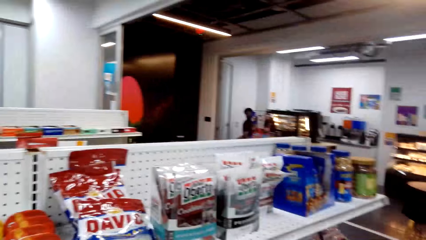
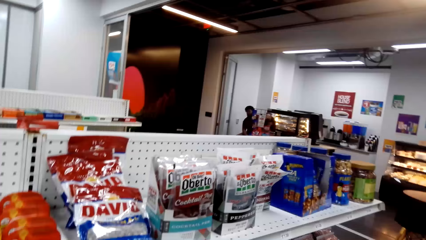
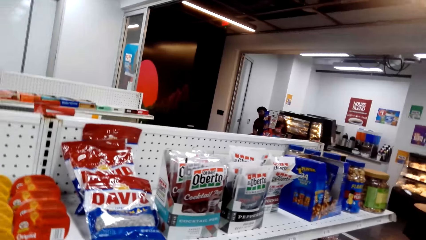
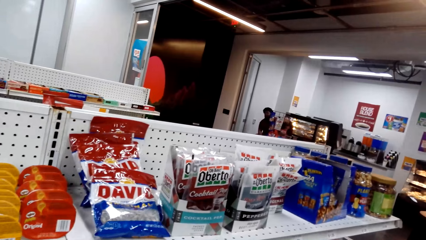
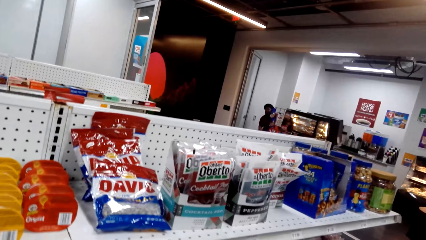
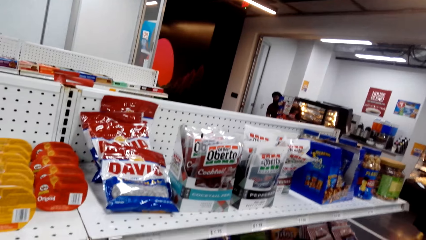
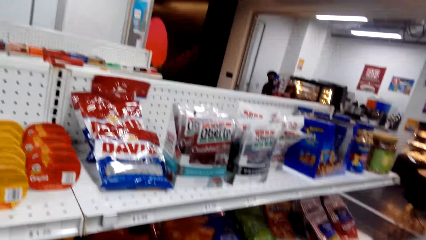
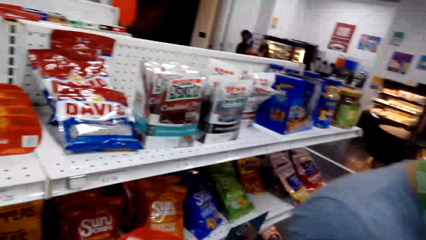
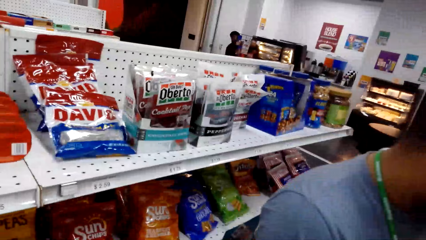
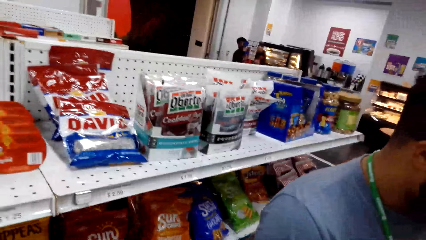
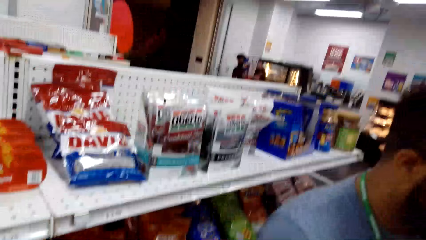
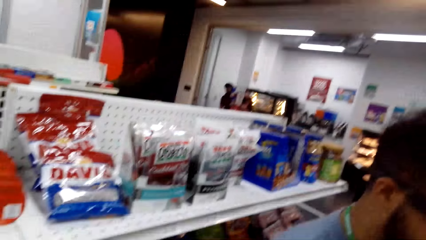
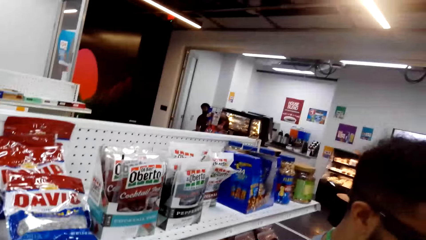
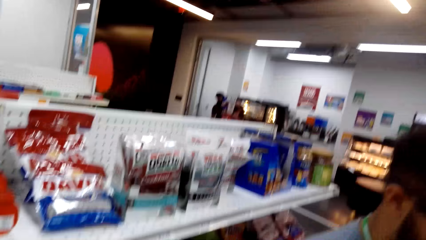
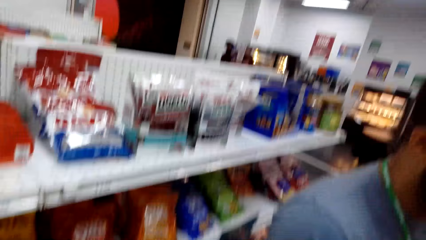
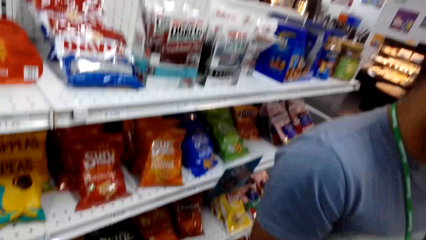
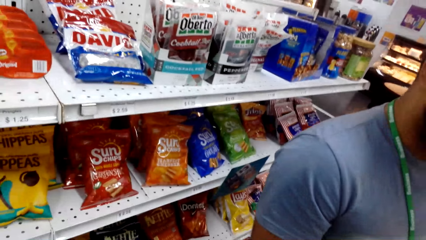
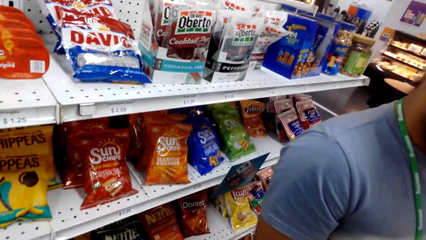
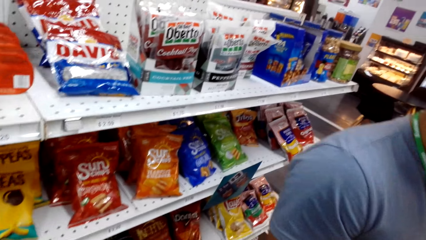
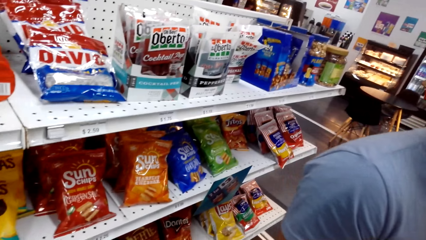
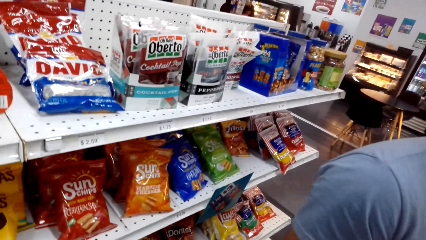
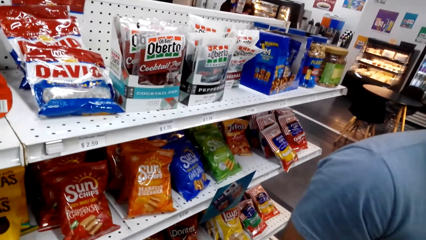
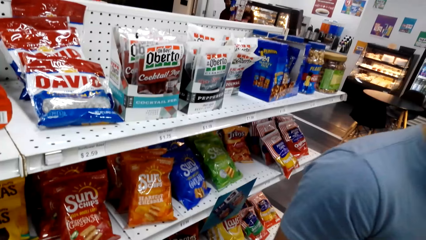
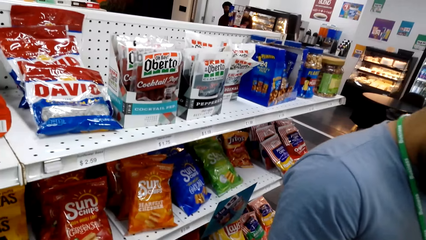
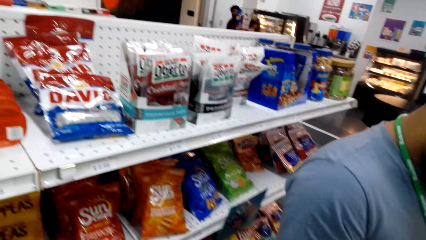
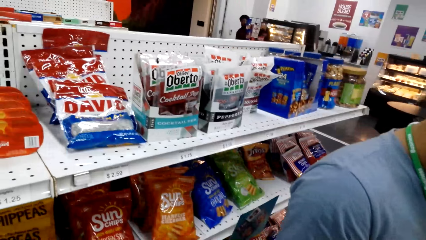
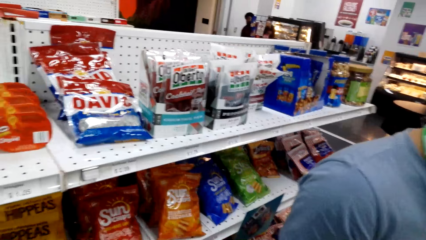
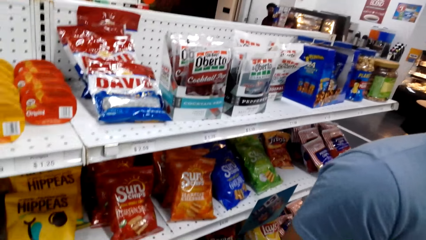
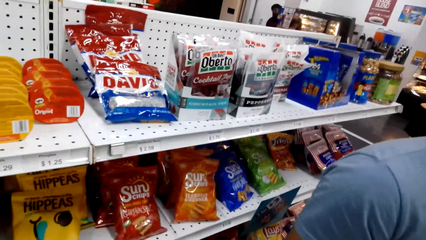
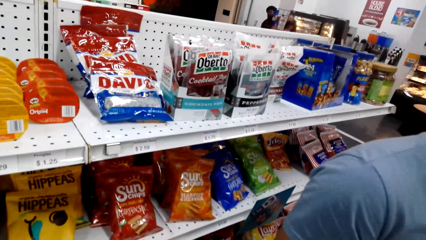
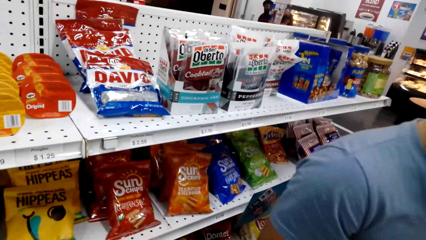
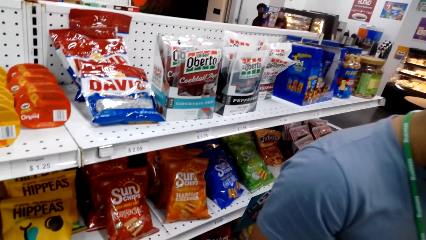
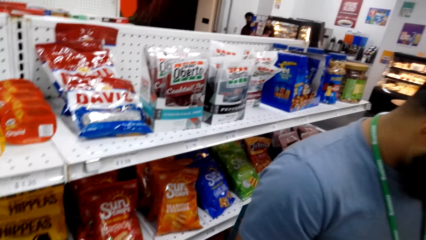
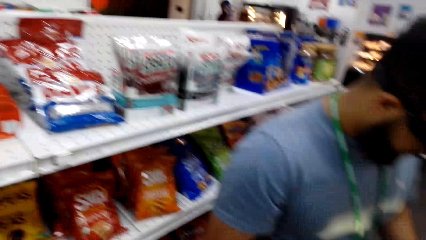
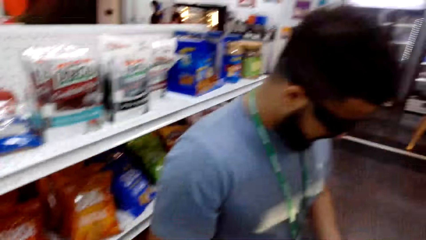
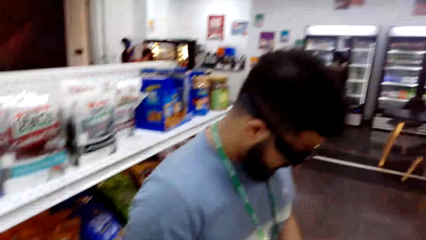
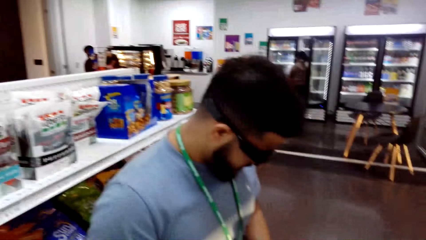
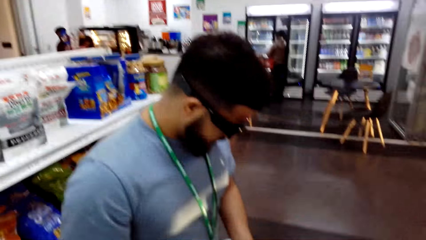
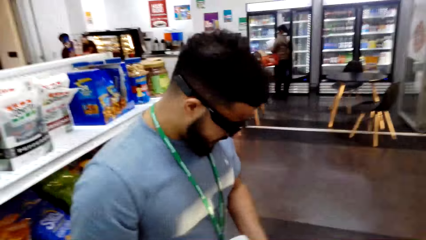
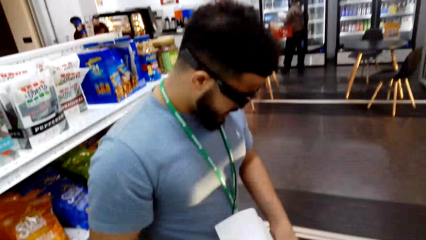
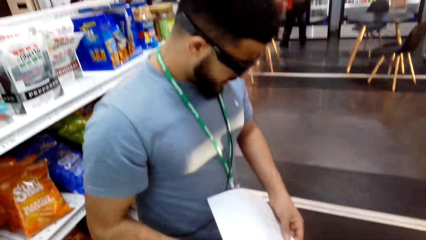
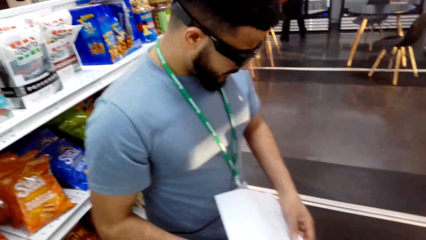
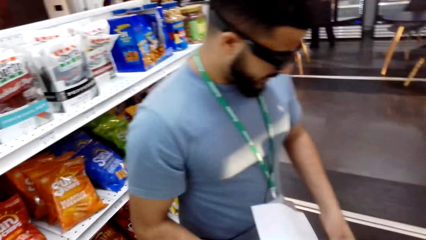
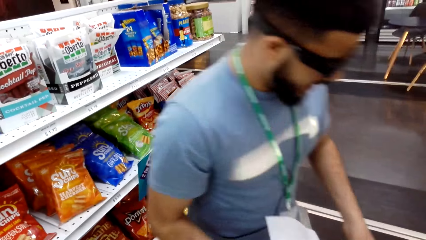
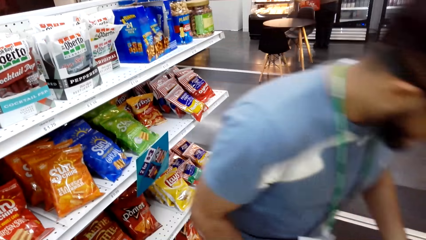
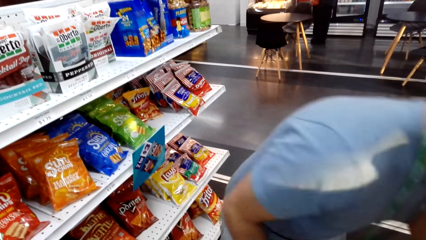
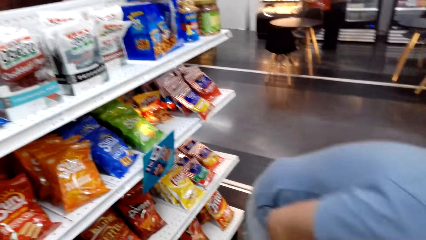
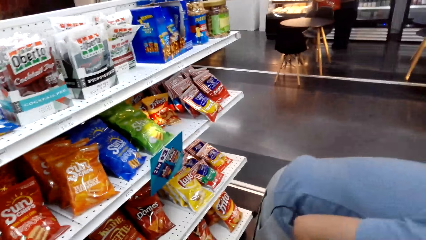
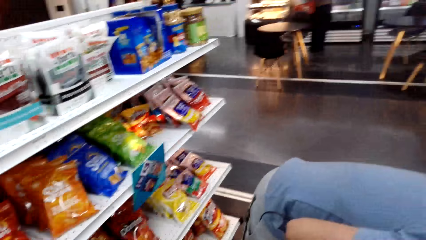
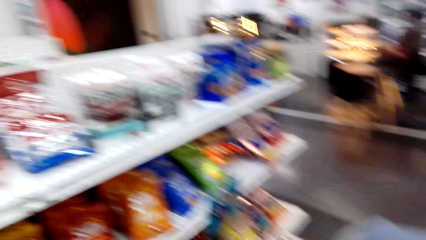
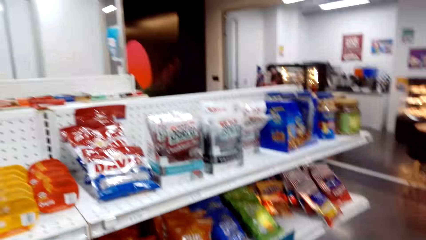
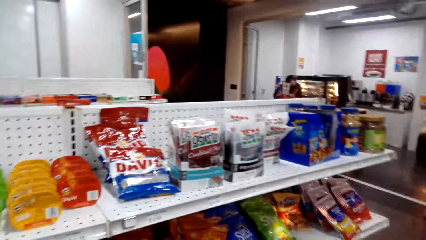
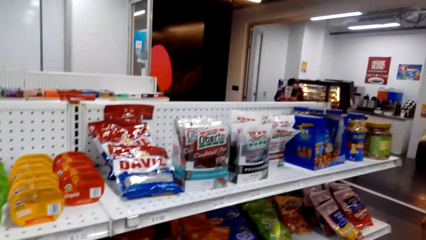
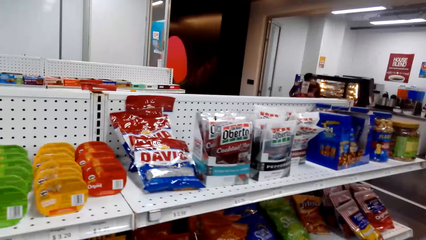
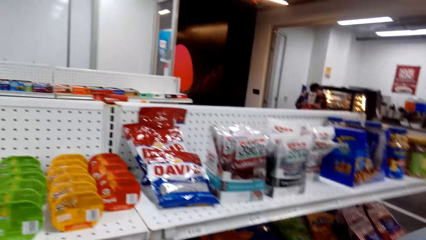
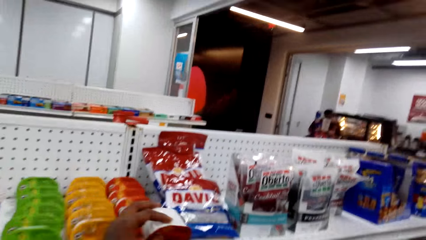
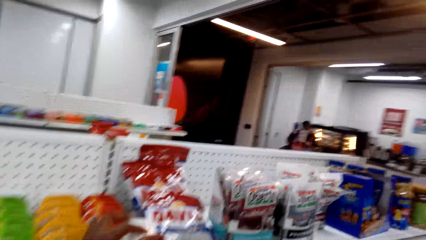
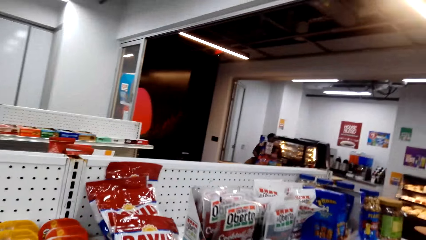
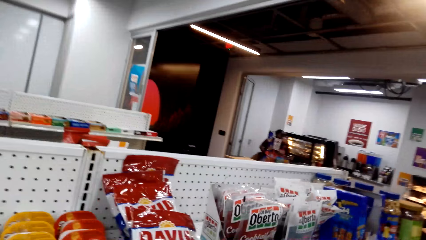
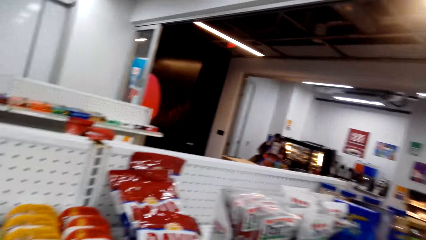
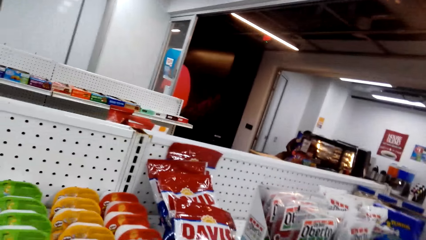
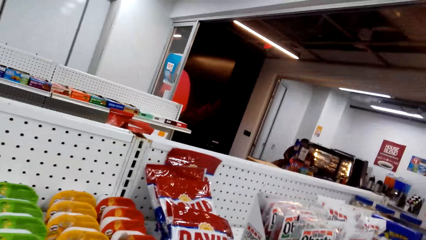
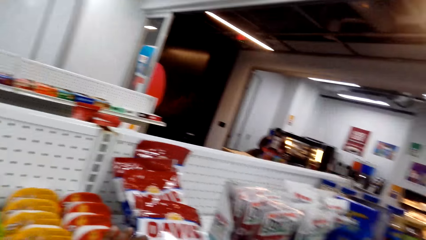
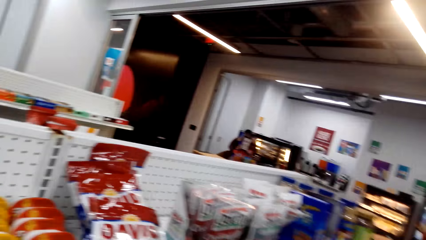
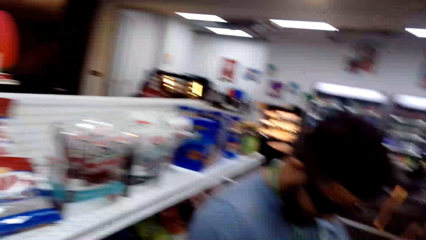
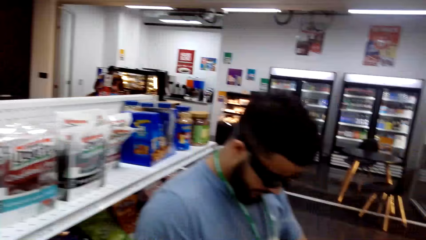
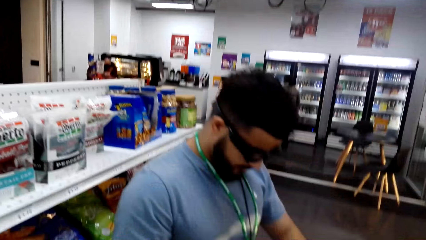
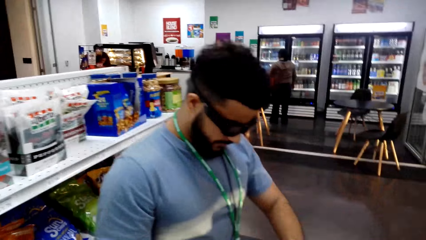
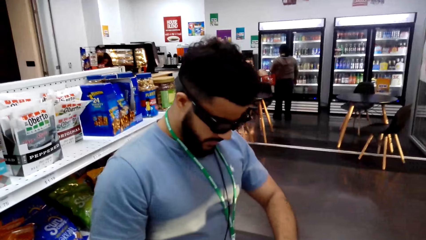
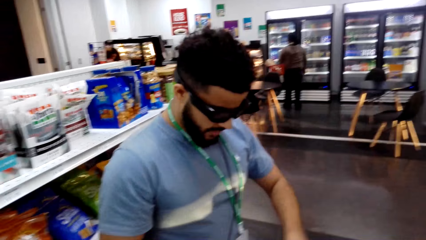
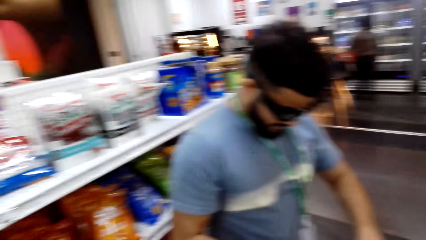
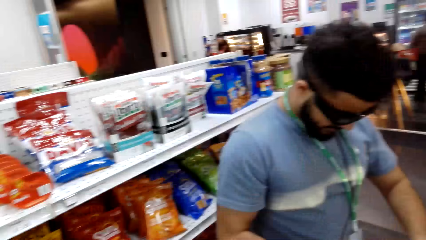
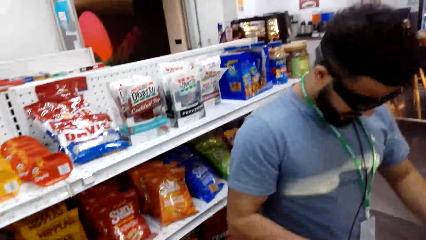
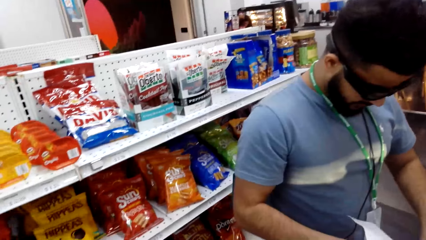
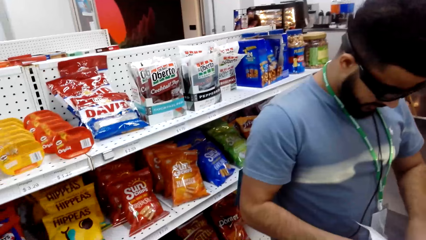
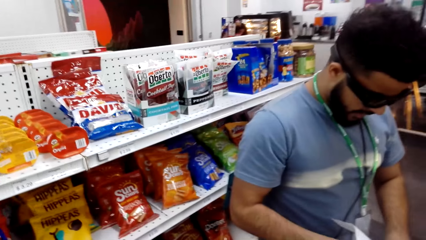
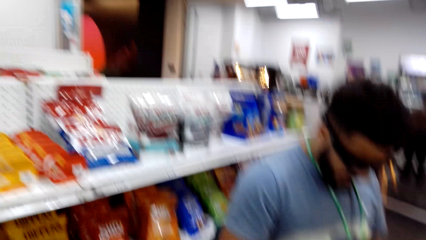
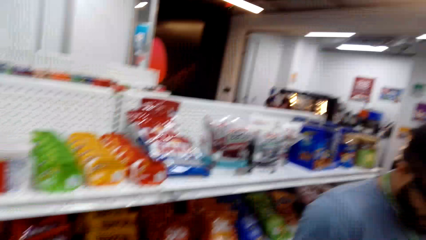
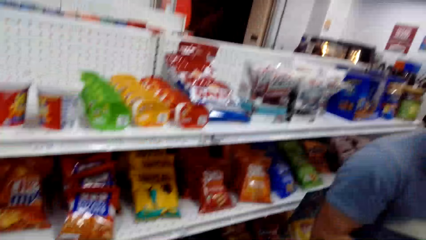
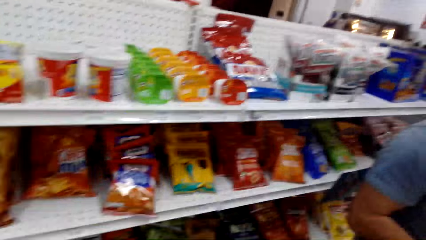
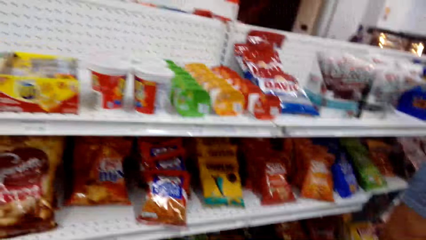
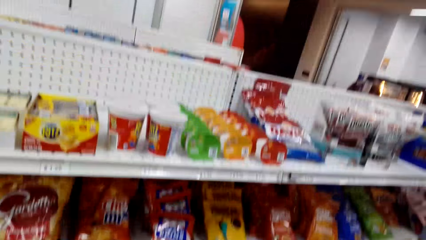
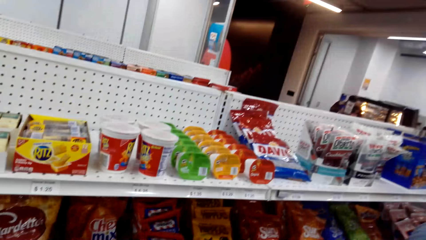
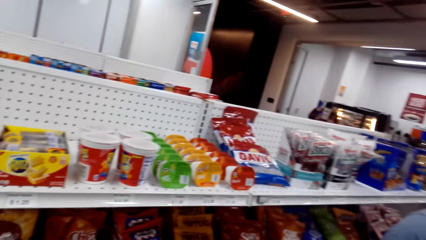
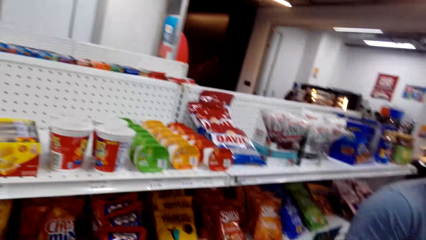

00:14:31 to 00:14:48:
The camera wearer looks around. The man stands in front of the camera wearer. The camera wearer talks with the man. They look around. The man bends. The camera wearer looks at the items in a shelf. They put something on the shelf. They look at the man. They look around.
